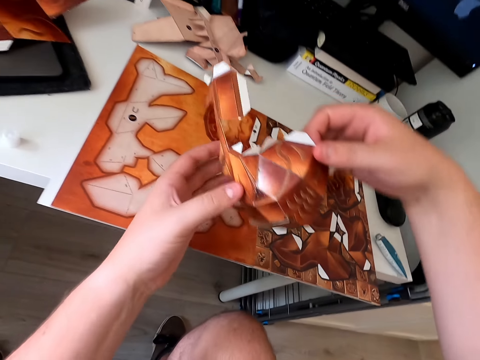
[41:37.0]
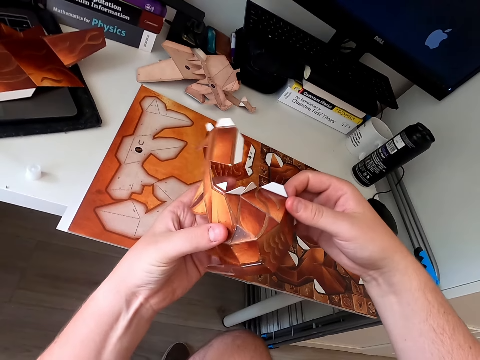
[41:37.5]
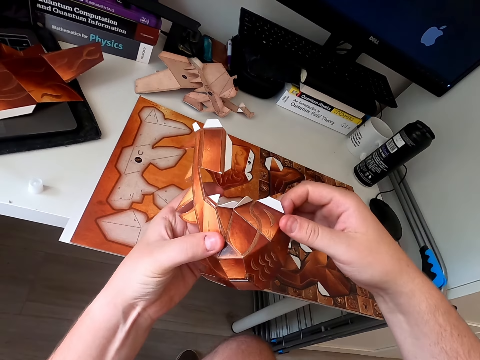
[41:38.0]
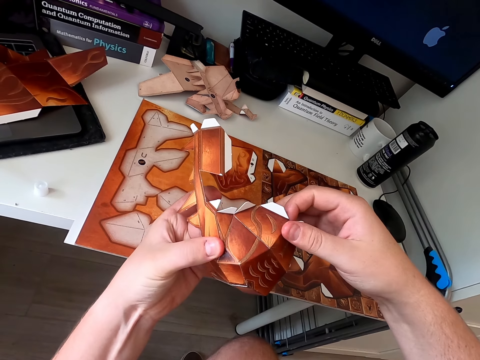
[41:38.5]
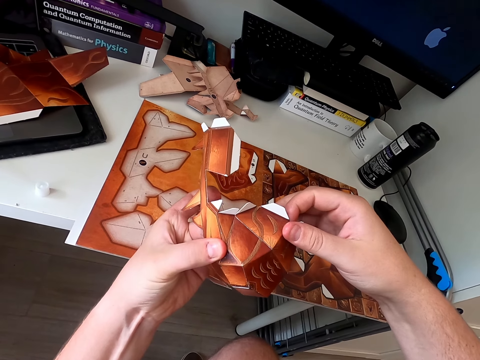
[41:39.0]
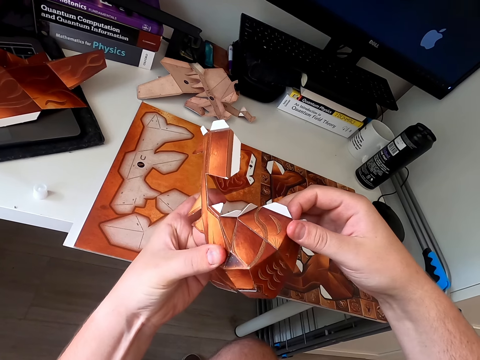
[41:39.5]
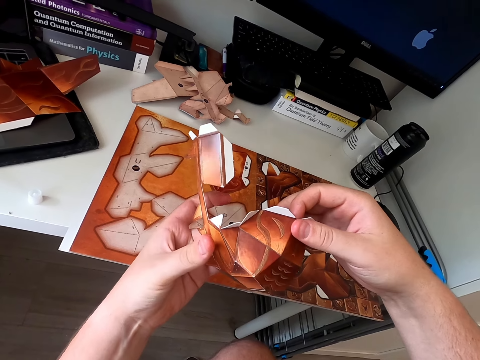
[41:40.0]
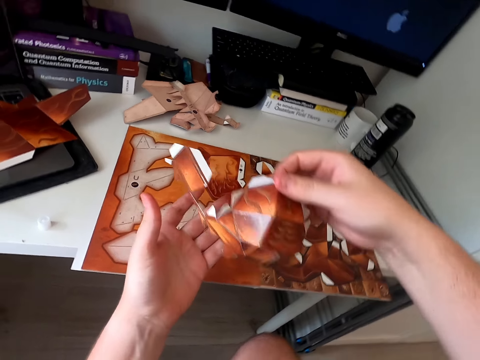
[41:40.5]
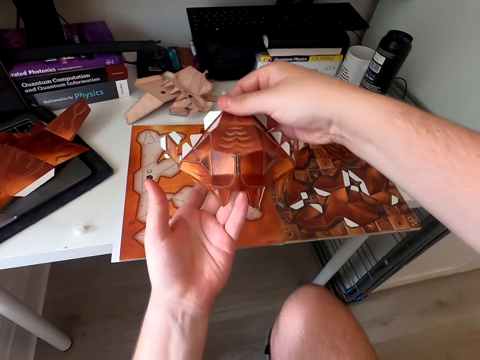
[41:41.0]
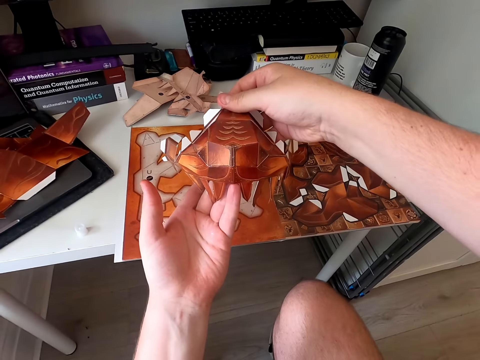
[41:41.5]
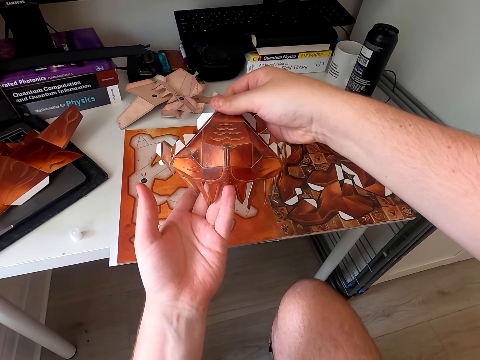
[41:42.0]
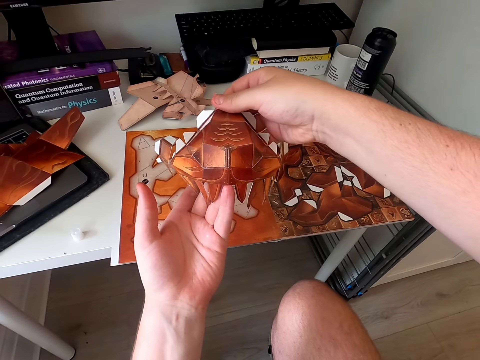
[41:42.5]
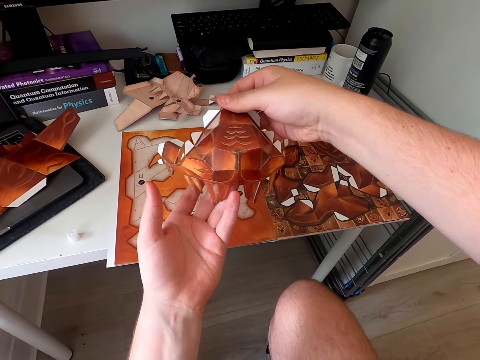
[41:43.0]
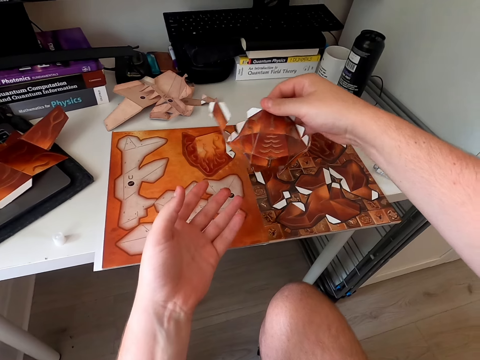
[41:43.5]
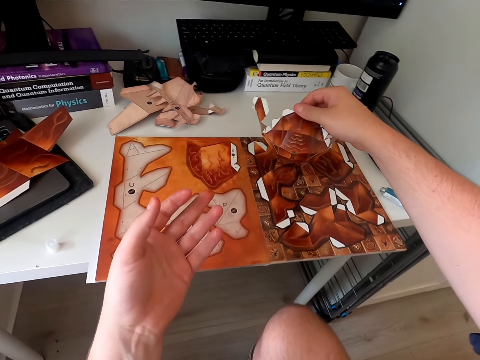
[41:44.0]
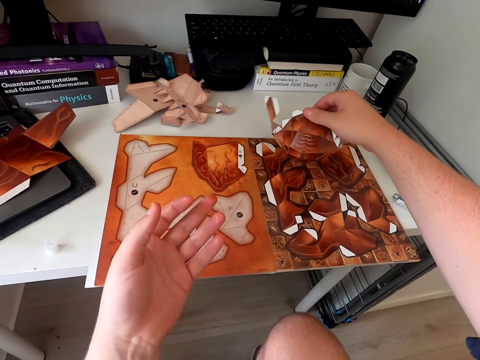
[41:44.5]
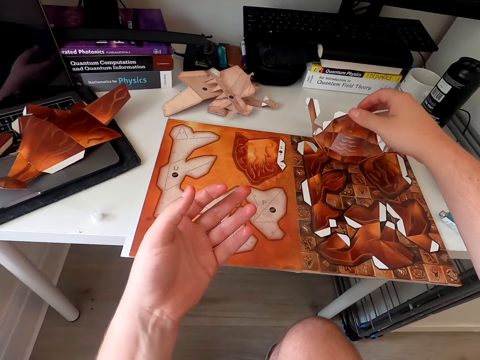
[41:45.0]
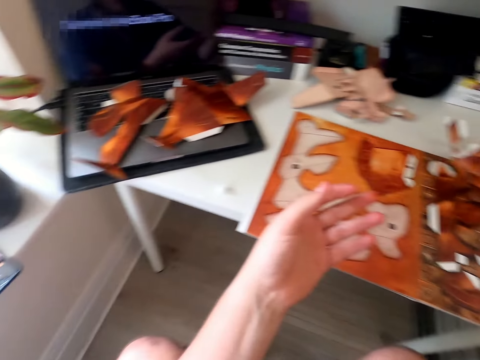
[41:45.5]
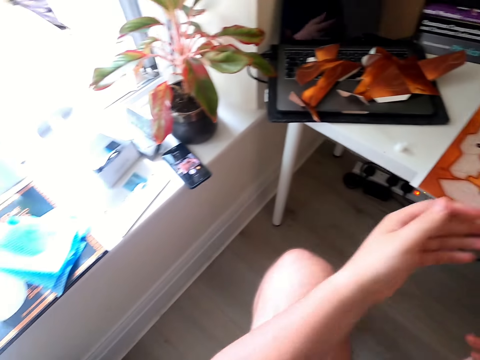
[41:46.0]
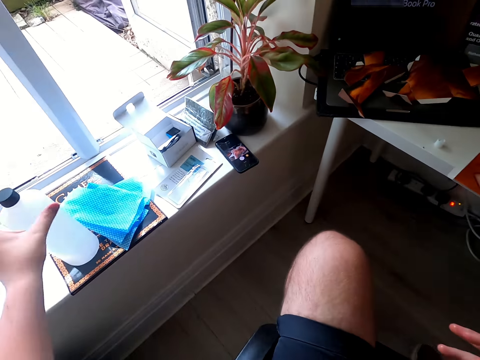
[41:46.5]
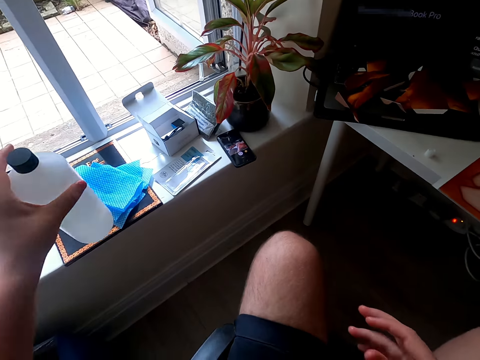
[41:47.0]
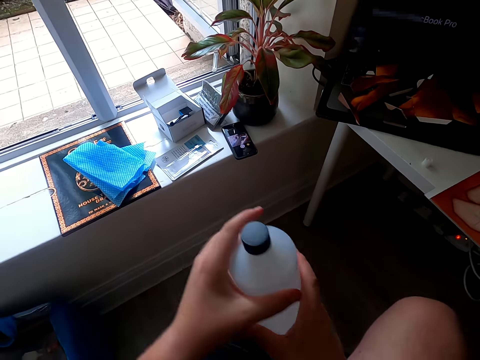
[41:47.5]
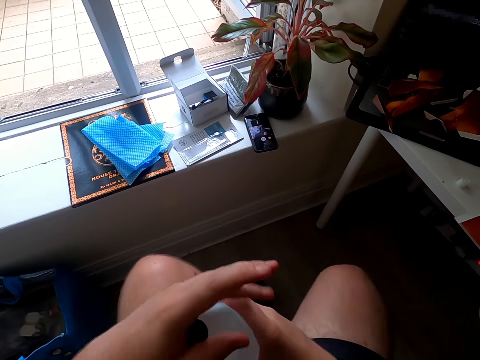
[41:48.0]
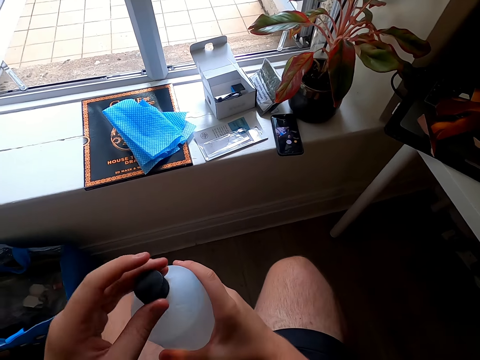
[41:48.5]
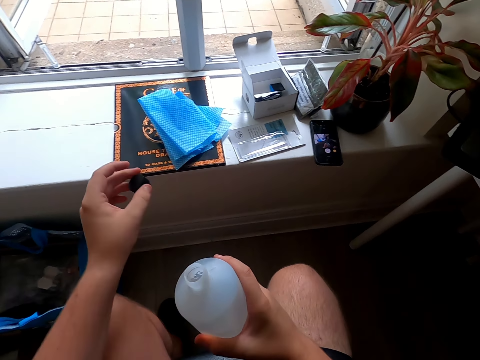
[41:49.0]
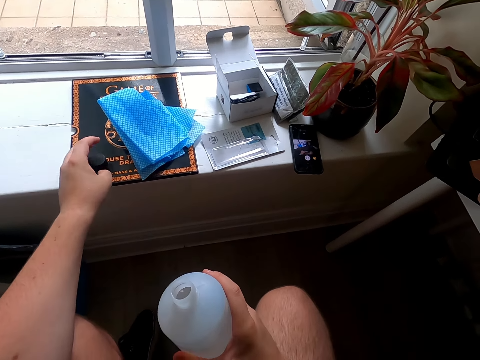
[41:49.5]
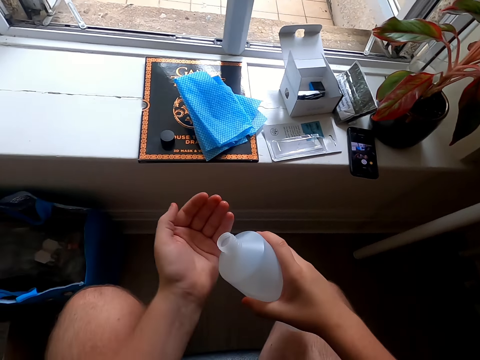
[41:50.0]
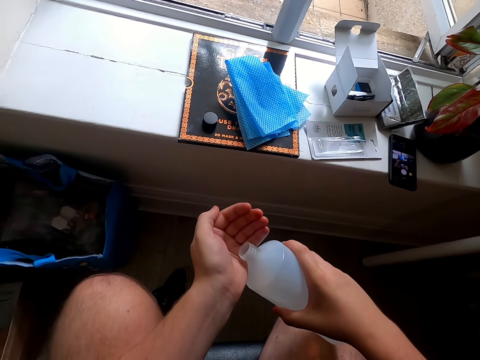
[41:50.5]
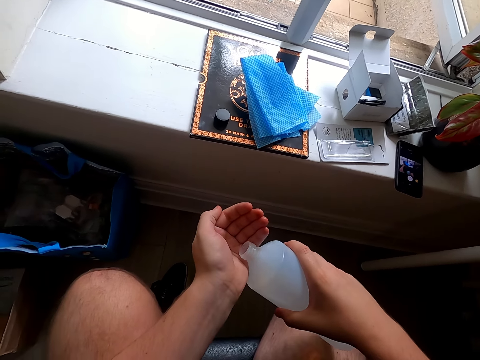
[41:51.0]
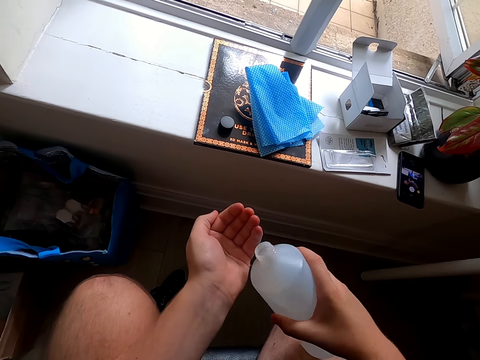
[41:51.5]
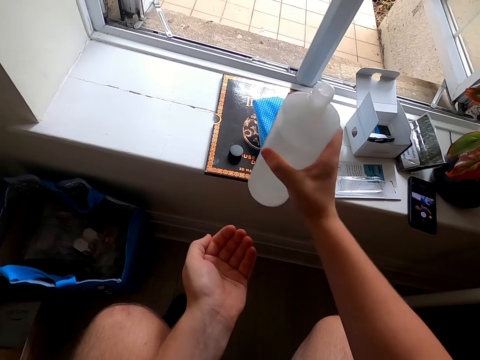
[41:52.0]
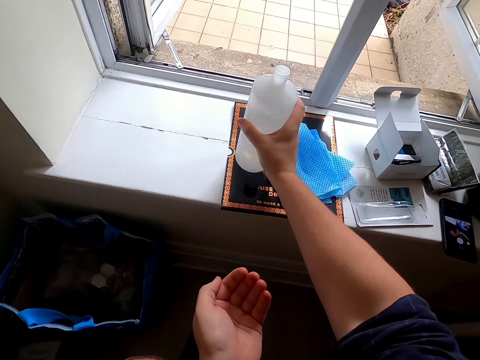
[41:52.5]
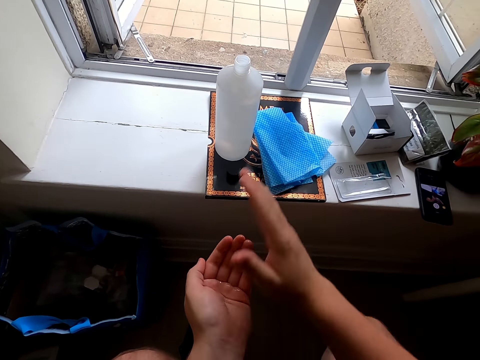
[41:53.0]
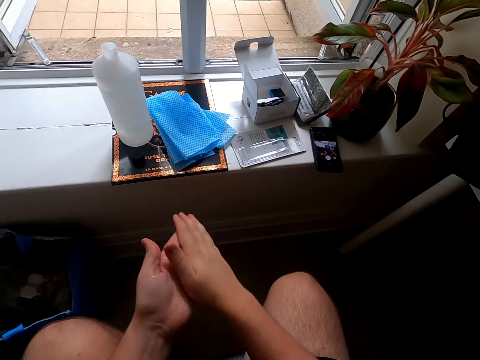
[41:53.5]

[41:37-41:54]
The camera wearer picks up a paper craft. They hold the paper craft, turn the paper craft, and hold the paper craft. They put the paper on the table. They turn around. They pick up a bottle, open the bottle, and put the bottle on the table. They pour sanitizer on the hand. They put the bottle down.

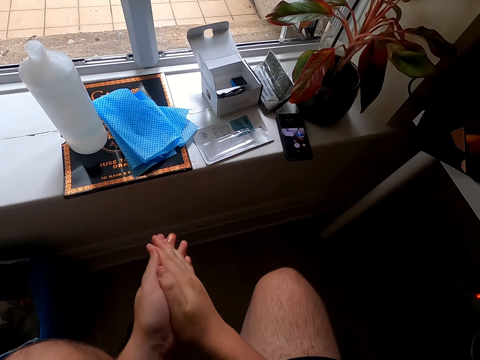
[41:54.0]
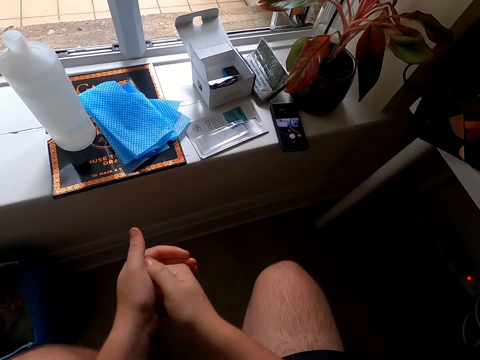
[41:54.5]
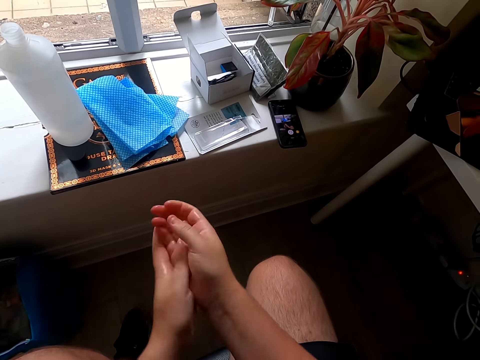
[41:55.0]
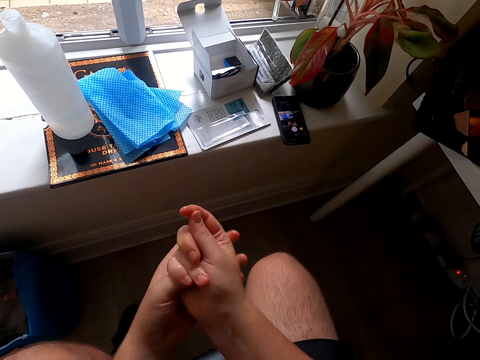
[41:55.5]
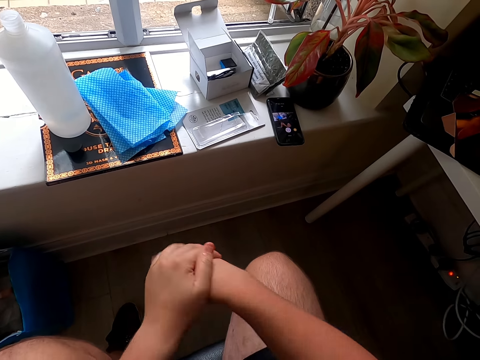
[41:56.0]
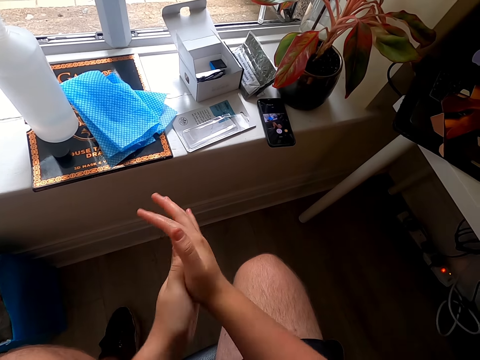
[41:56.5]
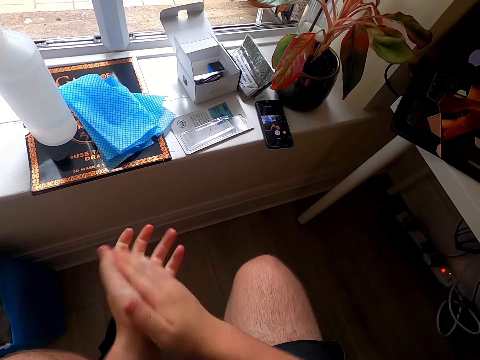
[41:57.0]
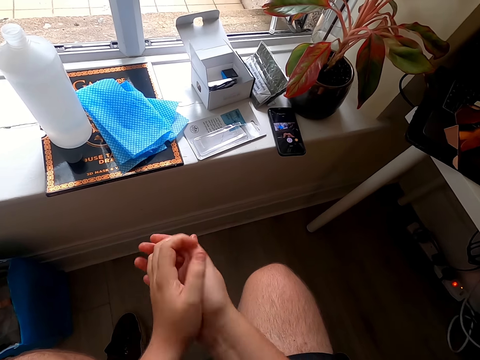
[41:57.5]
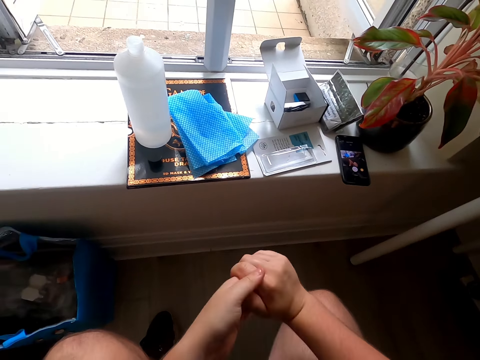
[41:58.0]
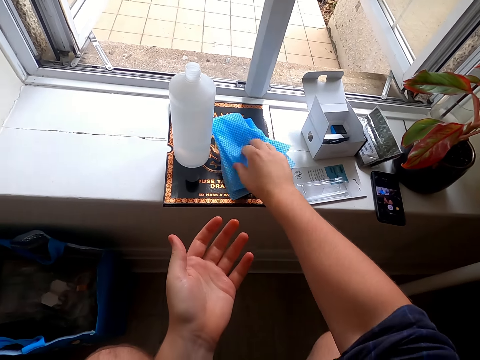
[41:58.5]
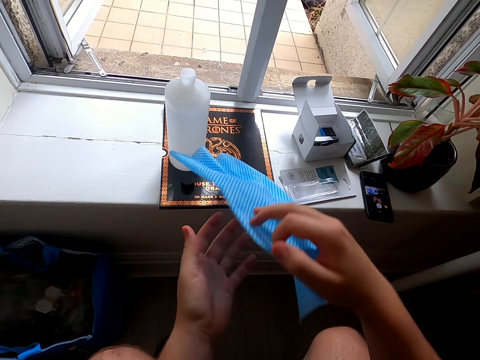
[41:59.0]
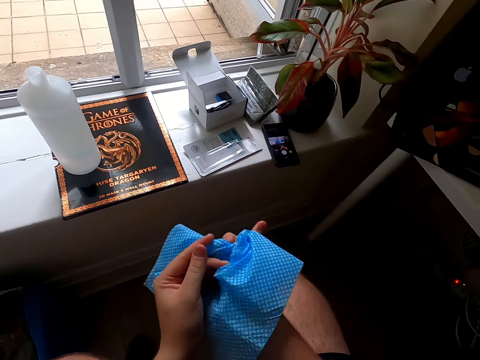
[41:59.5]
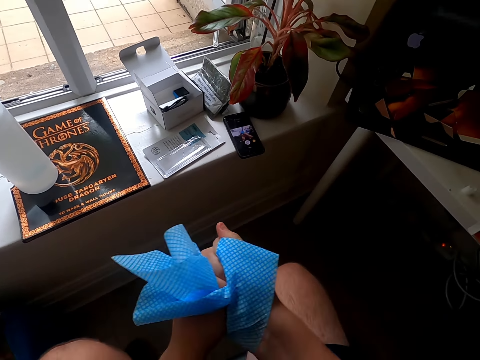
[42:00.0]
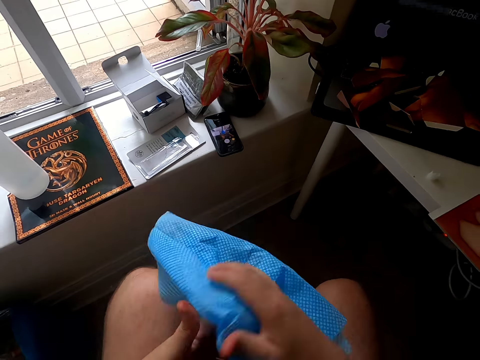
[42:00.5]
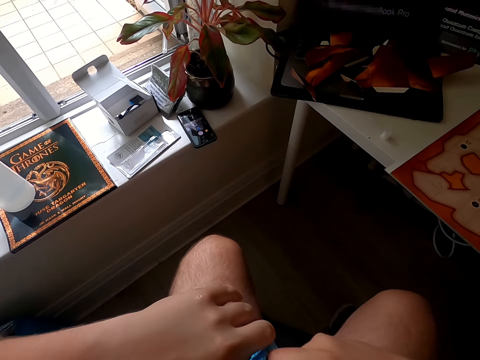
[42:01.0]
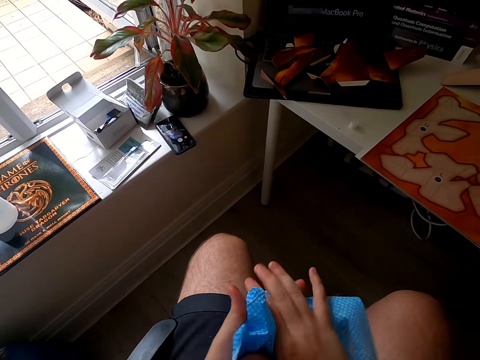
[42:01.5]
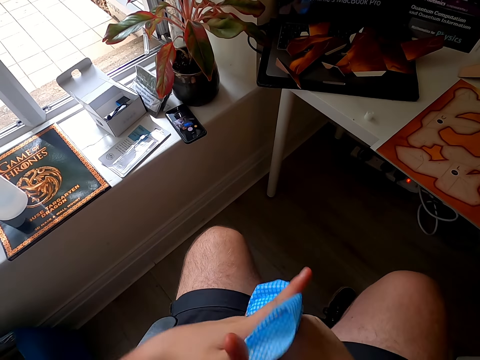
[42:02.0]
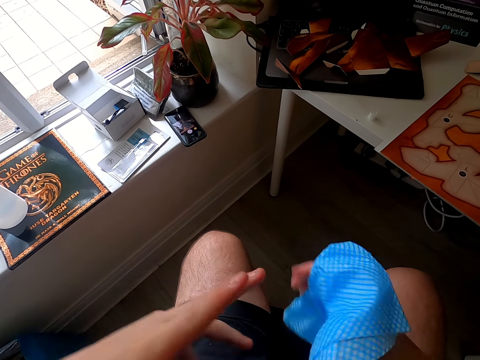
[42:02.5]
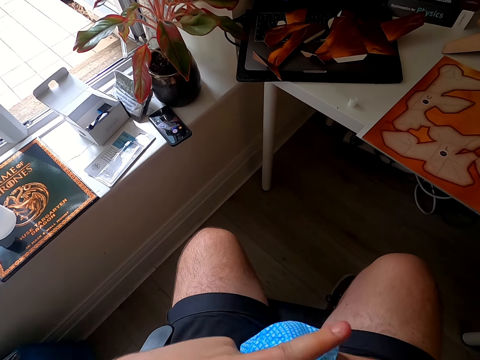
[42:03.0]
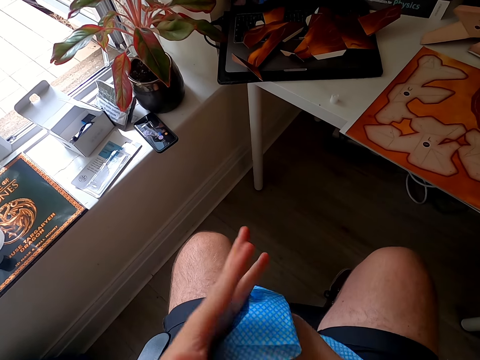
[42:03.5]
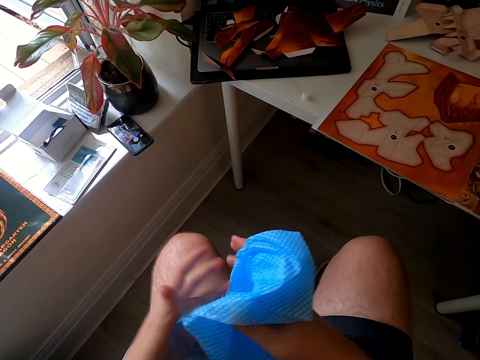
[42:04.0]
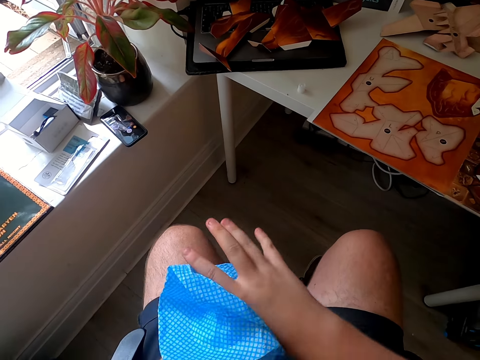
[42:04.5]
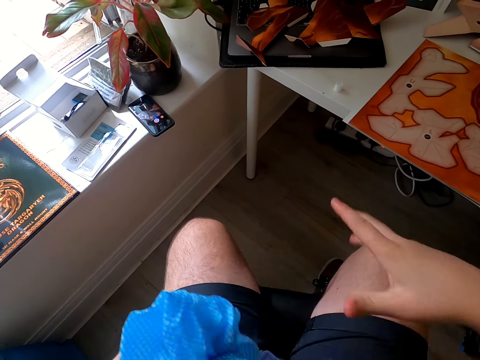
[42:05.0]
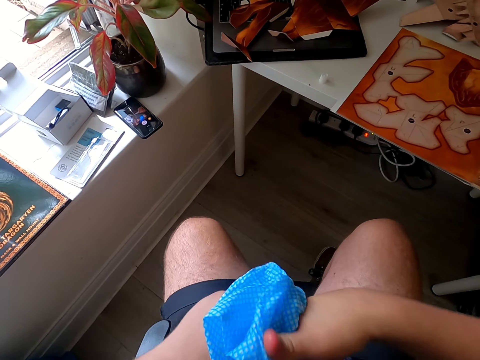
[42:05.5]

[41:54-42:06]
The camera wearer applies sanitizer on the hands and rubs the hands. They apply the sanitizer on the hands again. They pick up a serviette. They wipe the hands with the serviette repeatedly.
